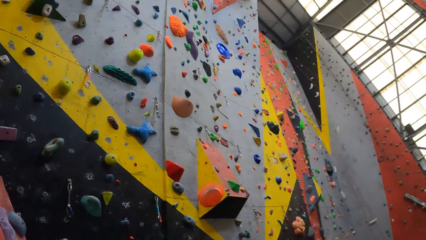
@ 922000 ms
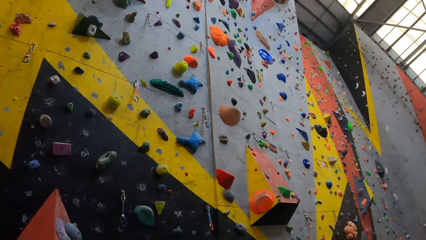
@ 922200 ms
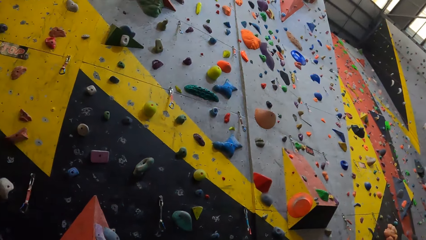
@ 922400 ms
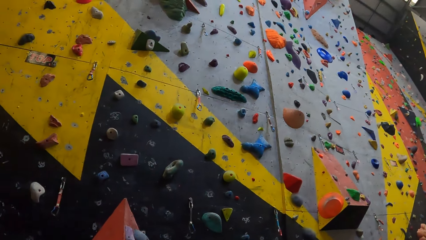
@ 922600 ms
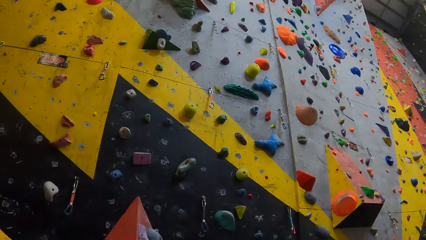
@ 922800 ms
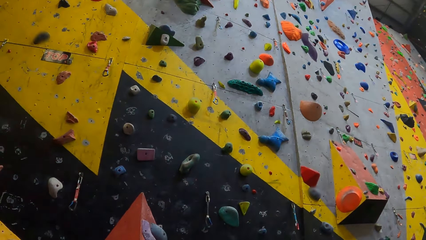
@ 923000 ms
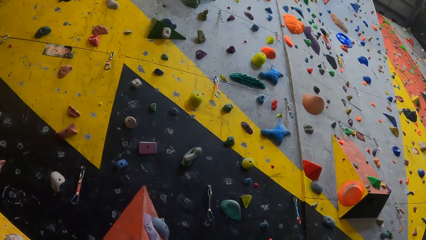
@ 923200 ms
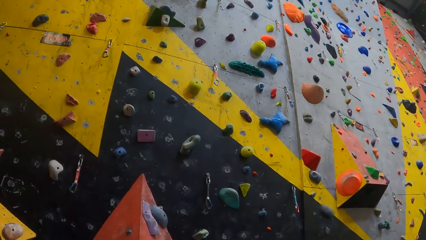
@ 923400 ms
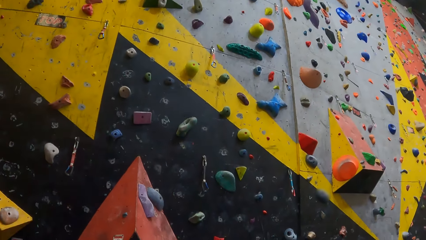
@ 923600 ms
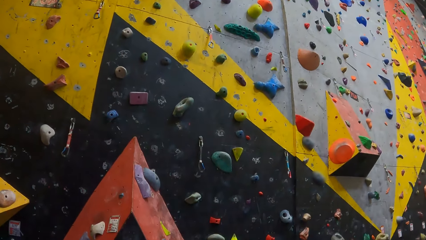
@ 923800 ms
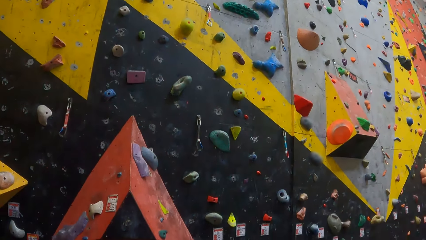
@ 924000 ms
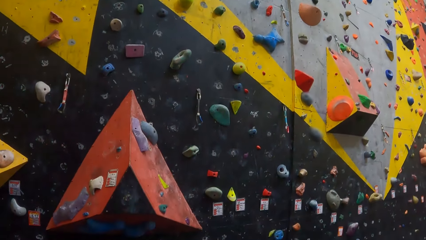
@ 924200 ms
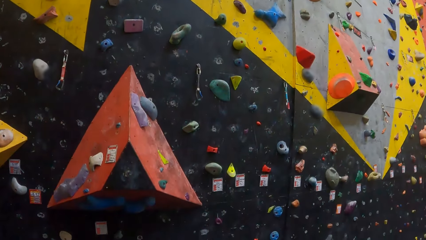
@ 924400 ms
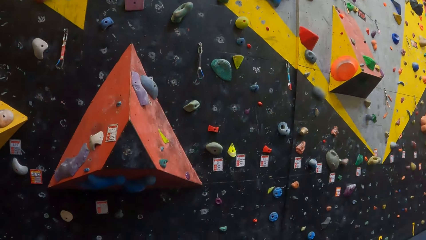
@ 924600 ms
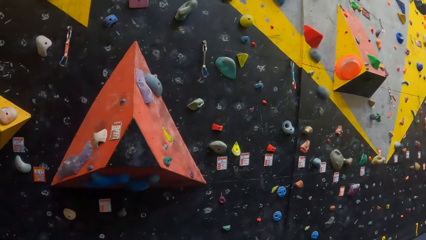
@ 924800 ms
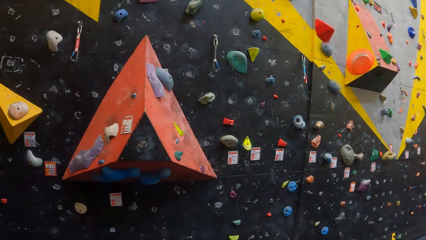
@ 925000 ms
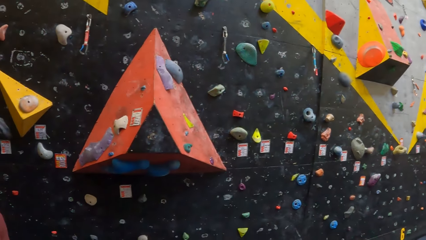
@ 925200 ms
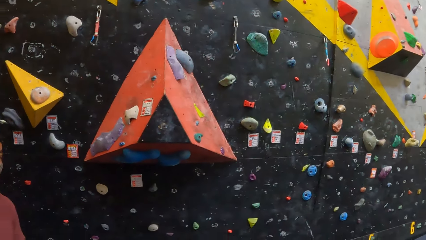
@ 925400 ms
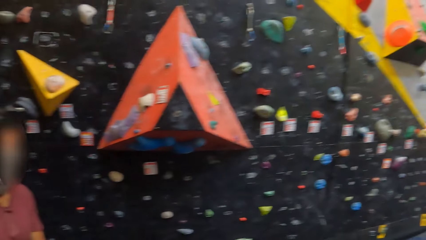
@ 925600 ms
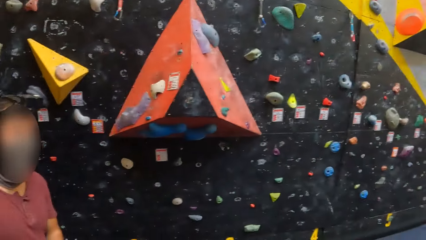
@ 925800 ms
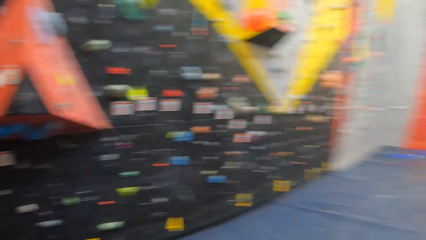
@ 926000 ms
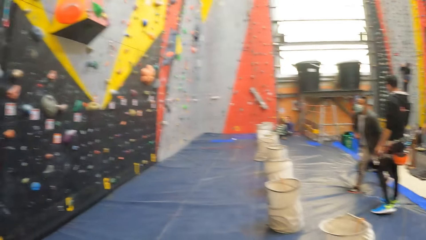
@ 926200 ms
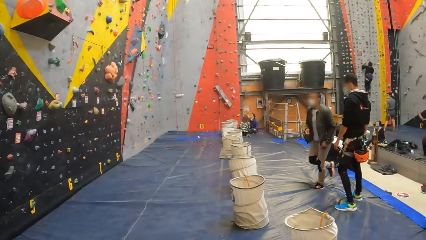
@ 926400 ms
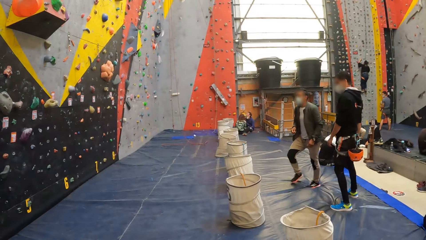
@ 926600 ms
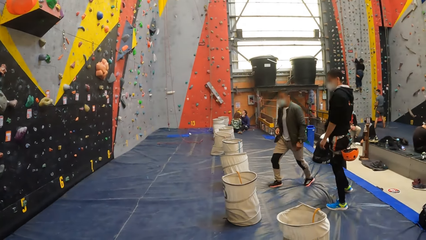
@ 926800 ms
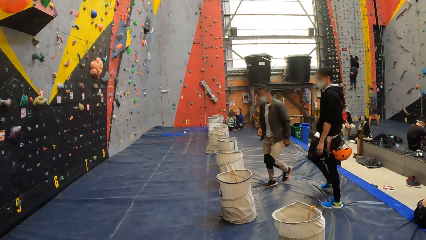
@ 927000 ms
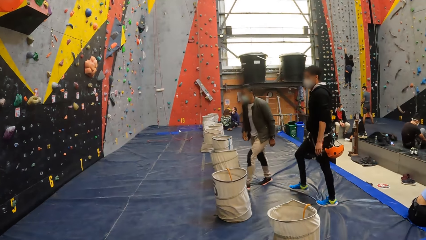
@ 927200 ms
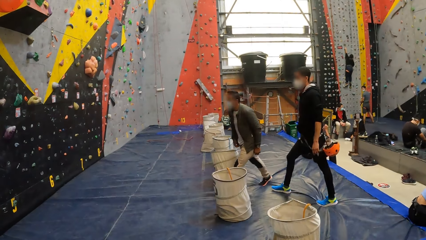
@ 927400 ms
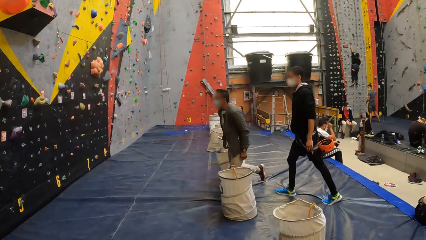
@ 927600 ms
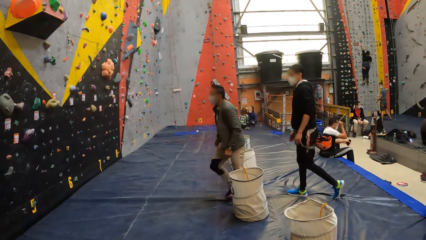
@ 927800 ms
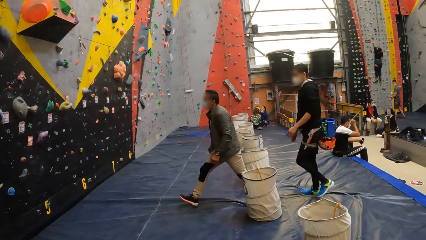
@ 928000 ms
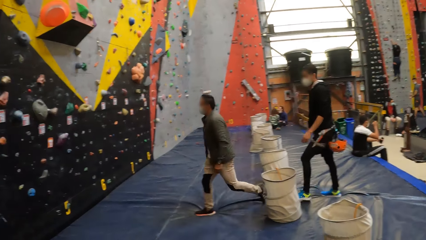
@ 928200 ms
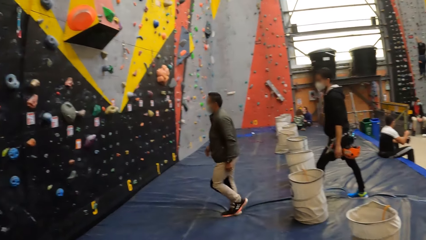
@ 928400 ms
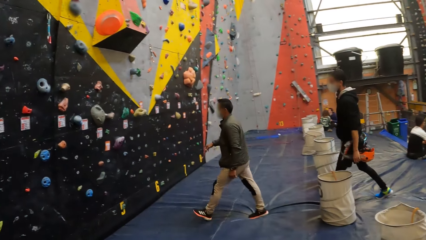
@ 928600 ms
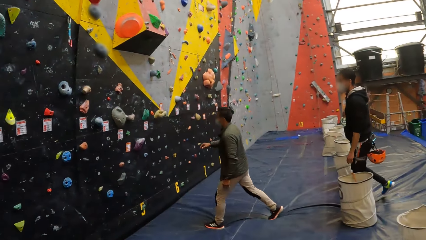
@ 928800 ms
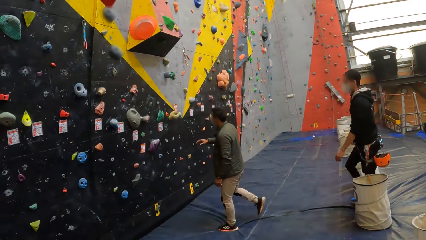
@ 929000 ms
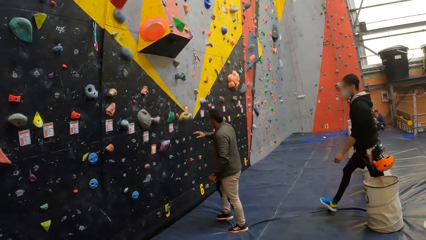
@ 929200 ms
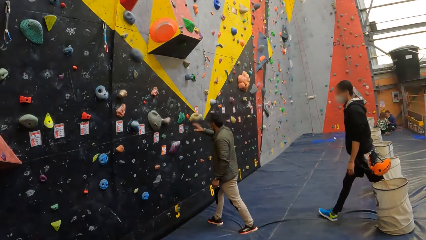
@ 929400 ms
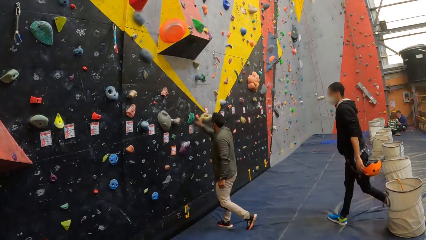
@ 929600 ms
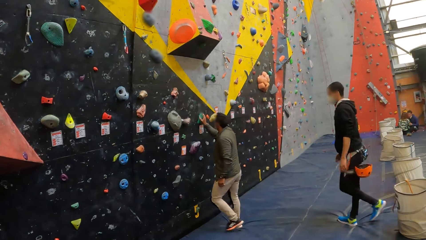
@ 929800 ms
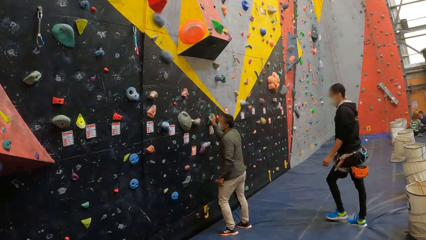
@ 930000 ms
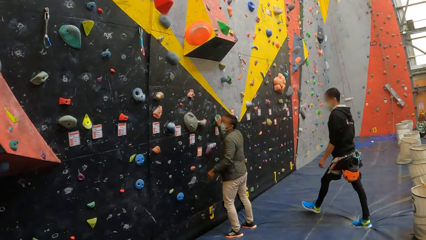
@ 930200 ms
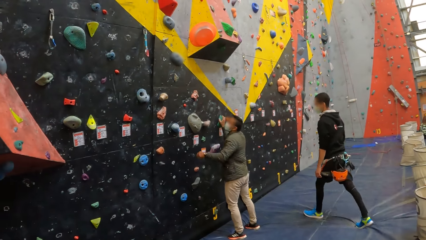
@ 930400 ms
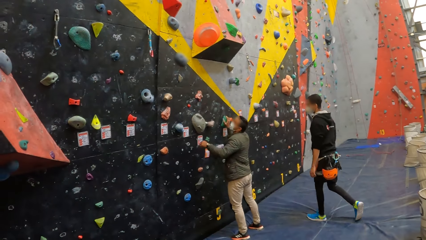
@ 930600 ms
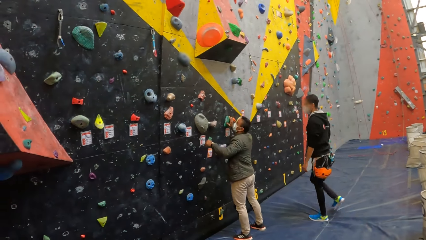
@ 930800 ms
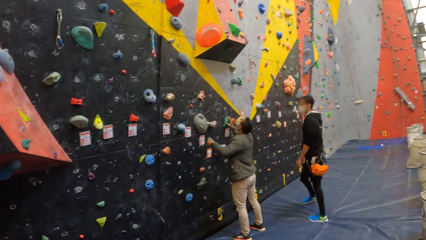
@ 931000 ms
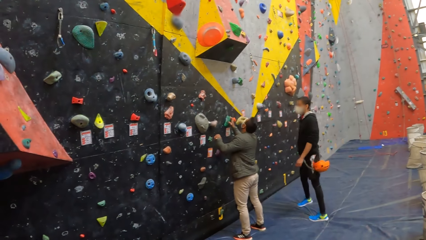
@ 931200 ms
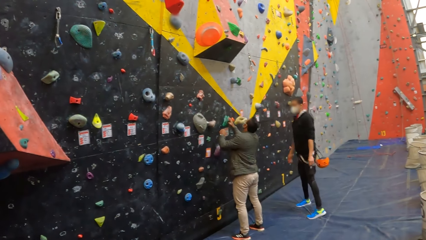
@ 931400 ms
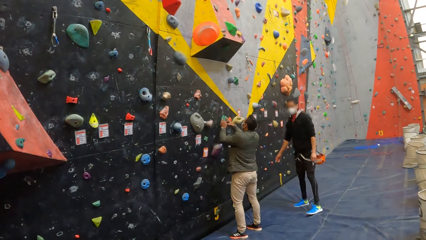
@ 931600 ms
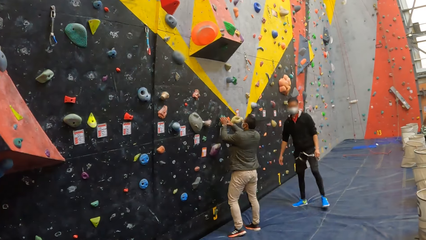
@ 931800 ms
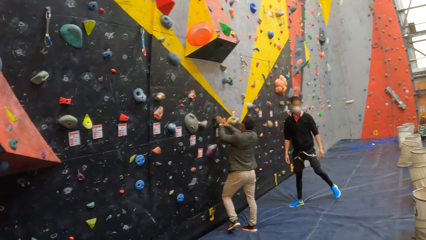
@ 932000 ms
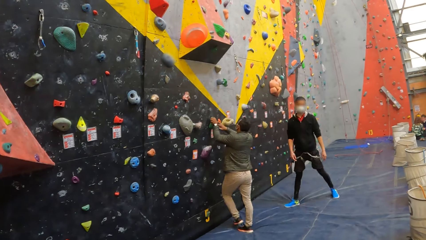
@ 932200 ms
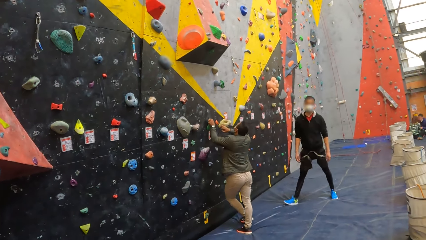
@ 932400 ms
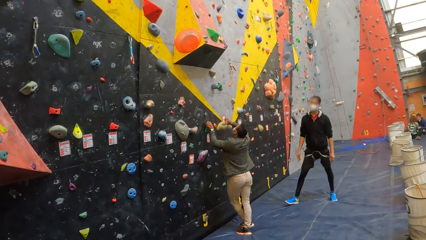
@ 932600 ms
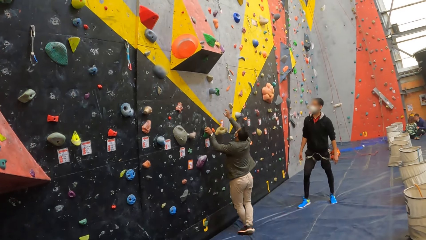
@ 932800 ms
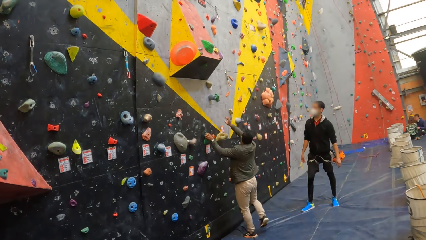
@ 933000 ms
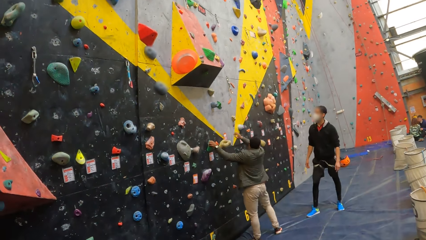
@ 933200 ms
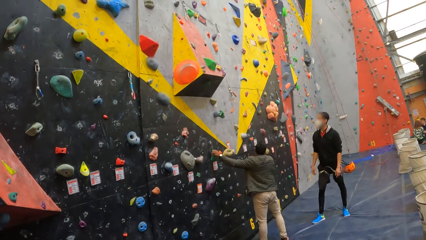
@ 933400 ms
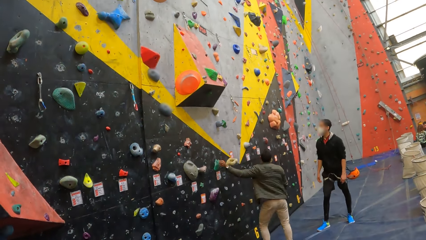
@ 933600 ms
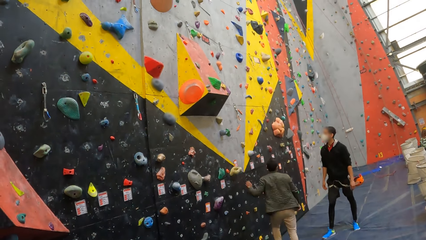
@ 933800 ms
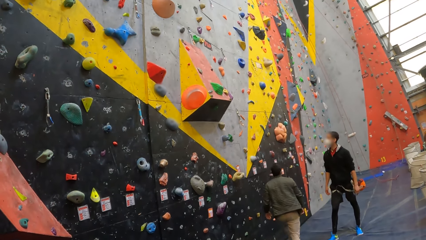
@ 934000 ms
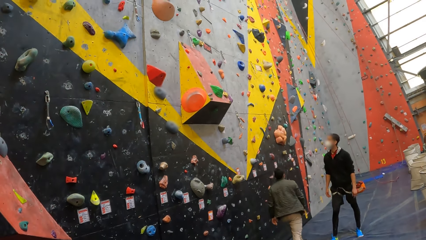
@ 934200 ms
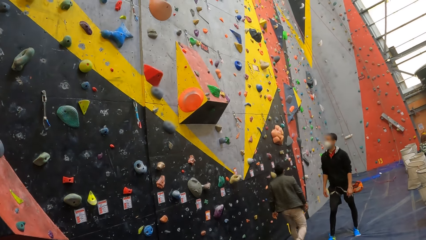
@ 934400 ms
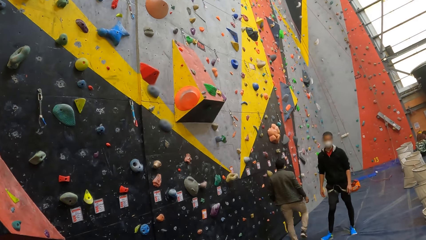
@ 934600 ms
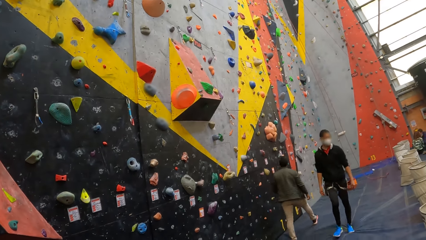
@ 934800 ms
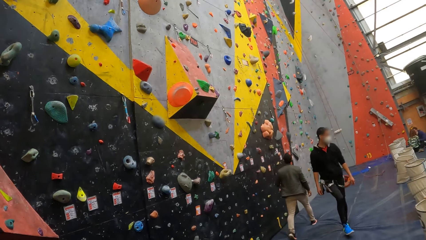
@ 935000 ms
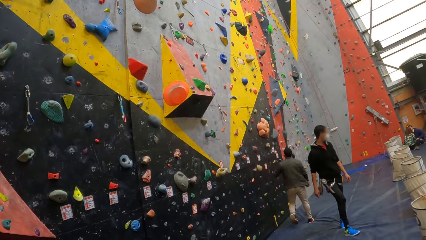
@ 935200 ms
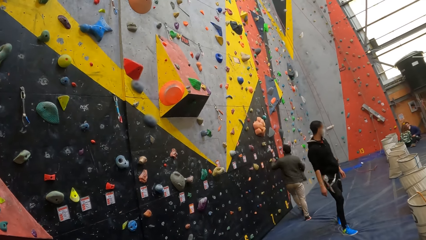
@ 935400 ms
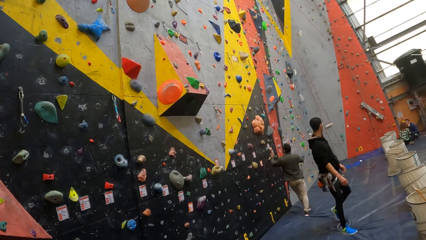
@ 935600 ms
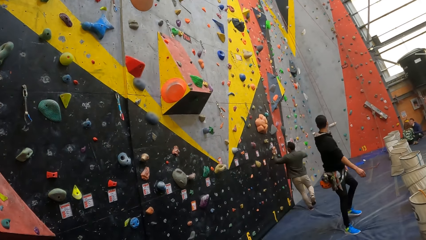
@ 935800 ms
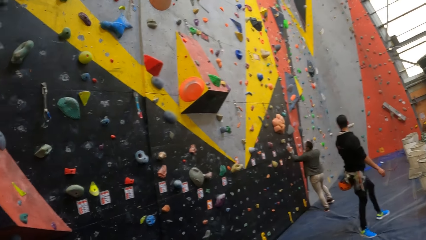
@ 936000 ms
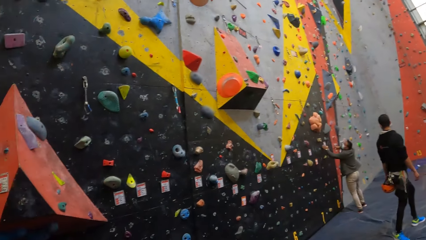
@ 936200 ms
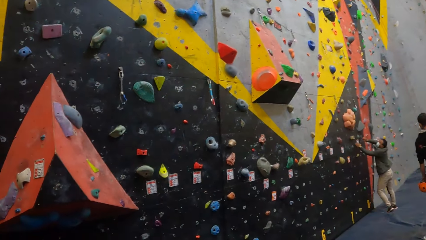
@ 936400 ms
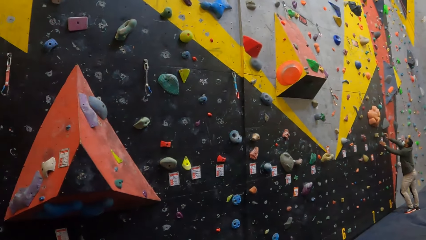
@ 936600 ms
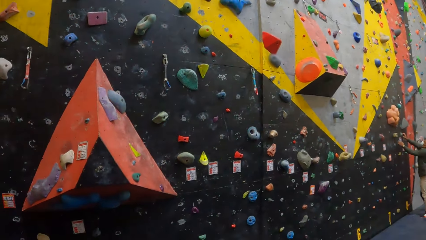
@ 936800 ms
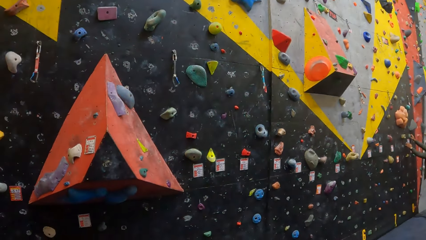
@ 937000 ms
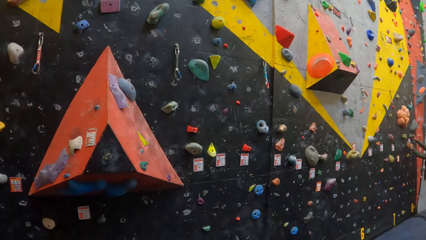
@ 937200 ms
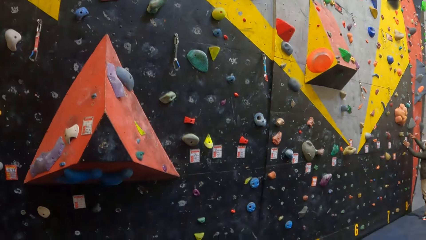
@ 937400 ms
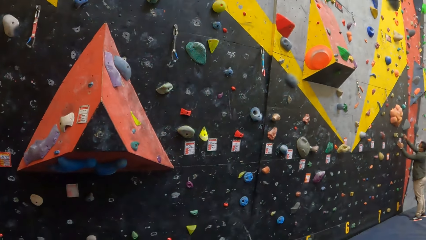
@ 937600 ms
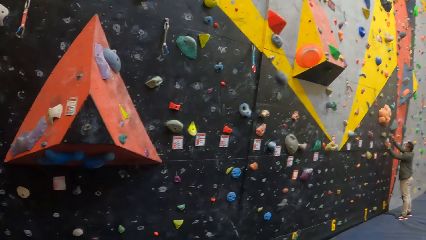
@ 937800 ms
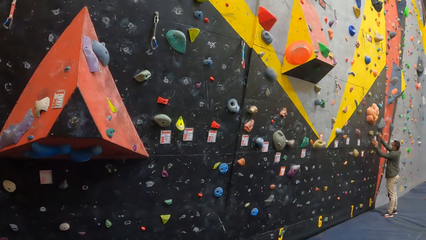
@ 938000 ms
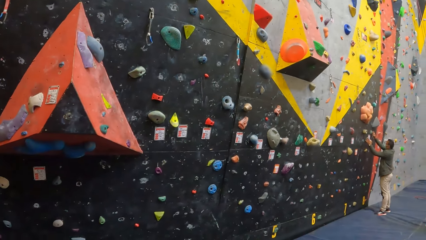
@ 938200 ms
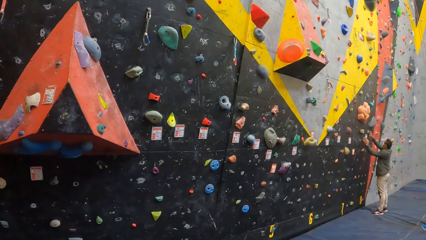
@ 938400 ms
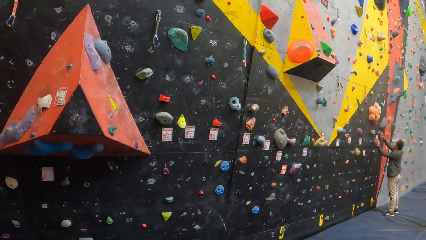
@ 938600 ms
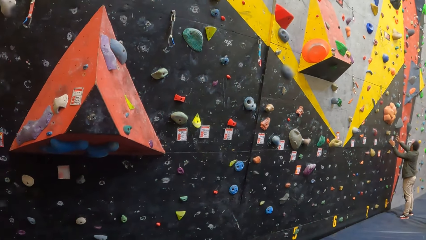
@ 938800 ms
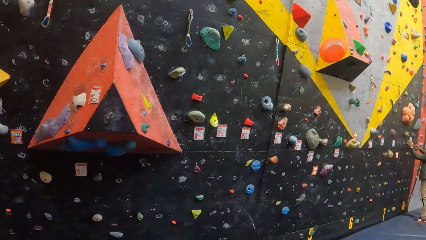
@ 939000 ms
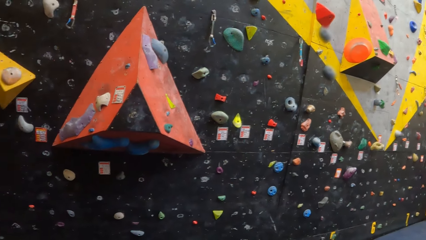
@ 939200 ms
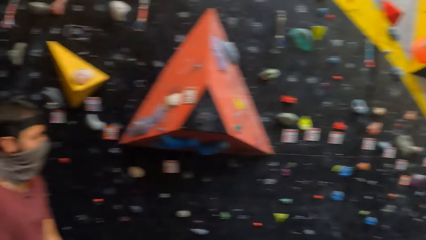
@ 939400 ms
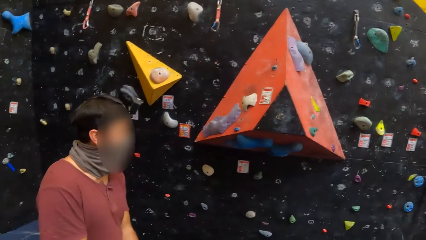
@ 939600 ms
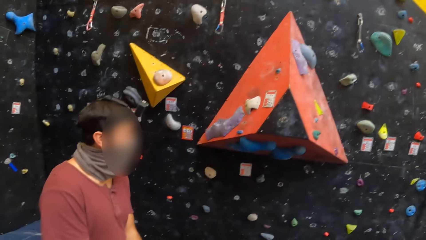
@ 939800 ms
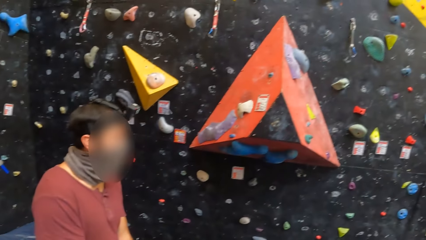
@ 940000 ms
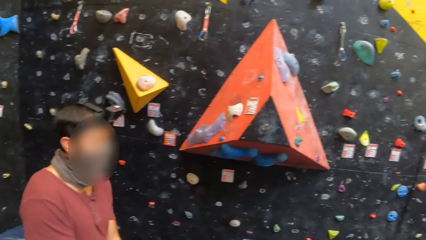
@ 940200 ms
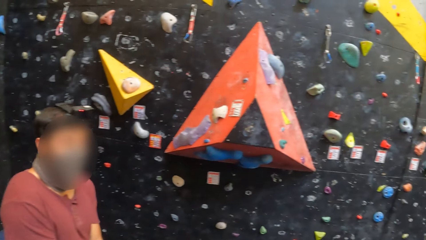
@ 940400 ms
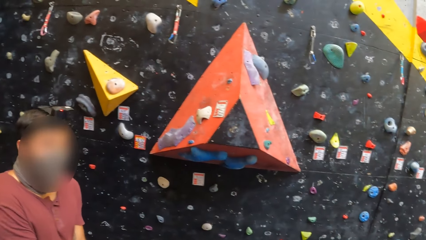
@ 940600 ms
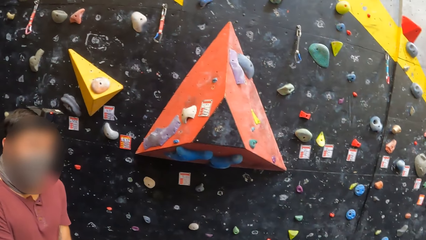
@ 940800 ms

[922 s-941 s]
The camera wearer looks around. A man walks around. The camera wearer looks at a person. Another man walks around. The first man touches the indoor climbing wall with the right hand. The person looks at the climbing wall. The first man touches the indoor climbing wall with both hands, walks around, and touches the indoor climbing wall with both hands. The camera wearer looks around.
